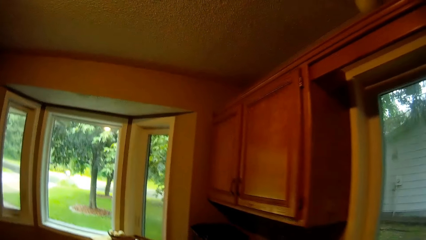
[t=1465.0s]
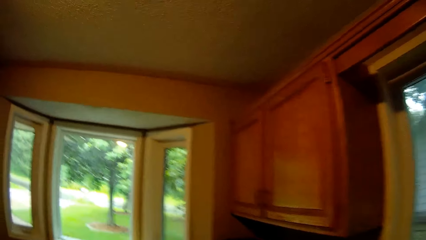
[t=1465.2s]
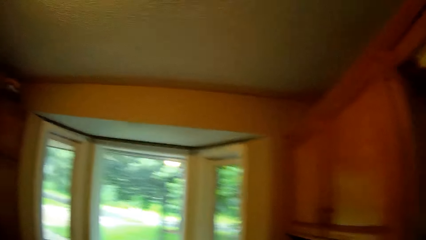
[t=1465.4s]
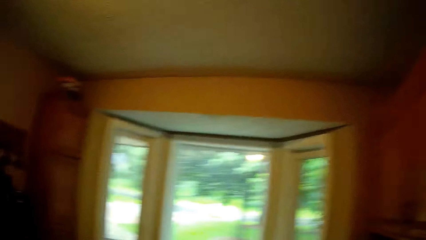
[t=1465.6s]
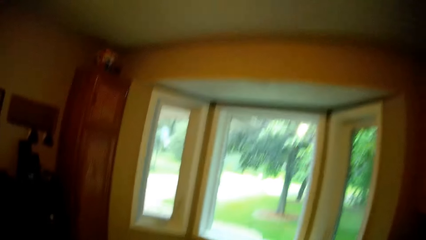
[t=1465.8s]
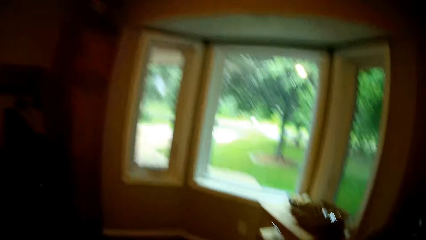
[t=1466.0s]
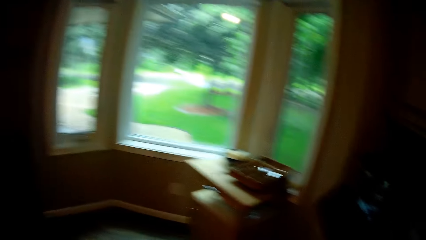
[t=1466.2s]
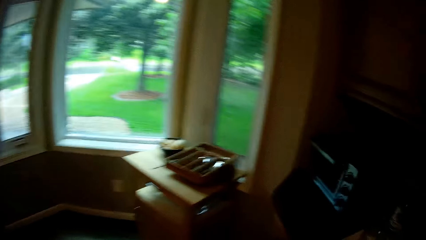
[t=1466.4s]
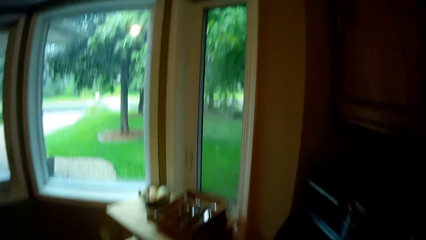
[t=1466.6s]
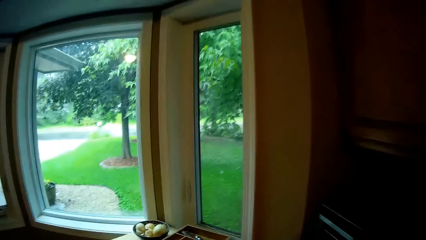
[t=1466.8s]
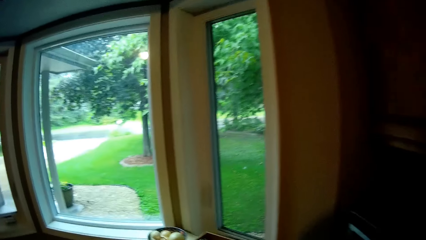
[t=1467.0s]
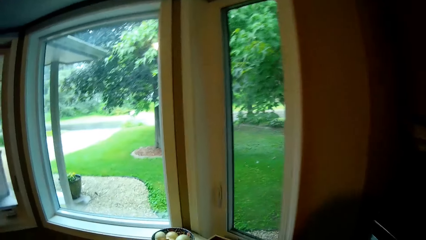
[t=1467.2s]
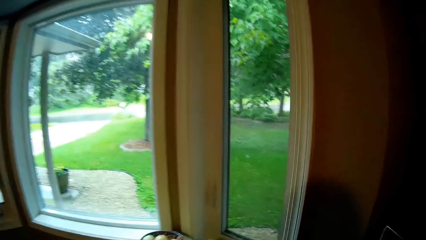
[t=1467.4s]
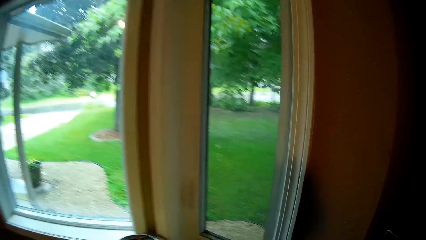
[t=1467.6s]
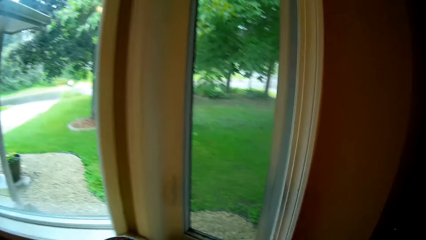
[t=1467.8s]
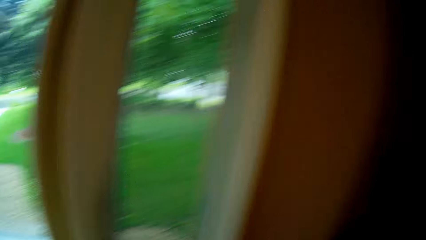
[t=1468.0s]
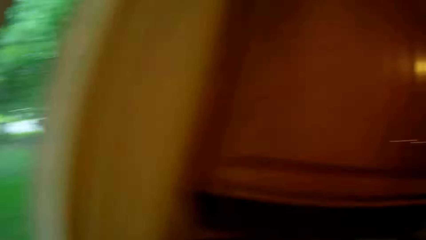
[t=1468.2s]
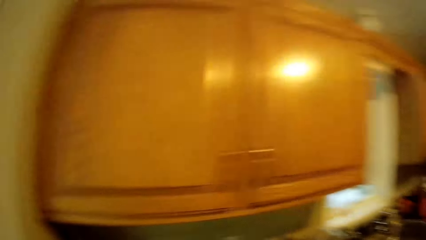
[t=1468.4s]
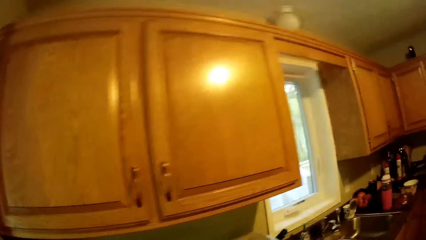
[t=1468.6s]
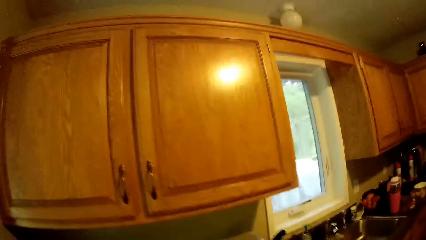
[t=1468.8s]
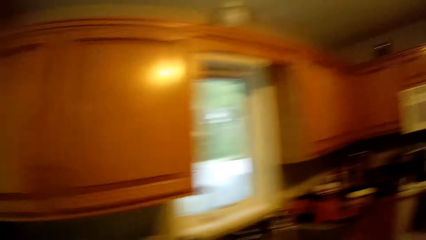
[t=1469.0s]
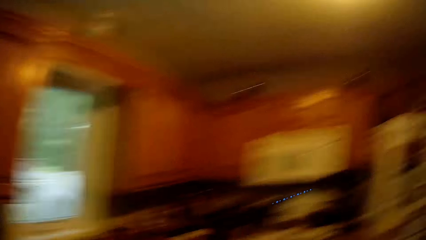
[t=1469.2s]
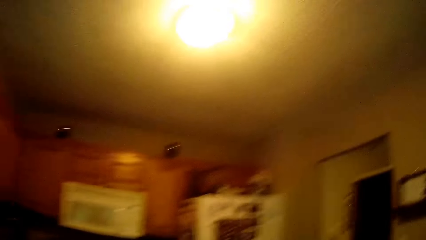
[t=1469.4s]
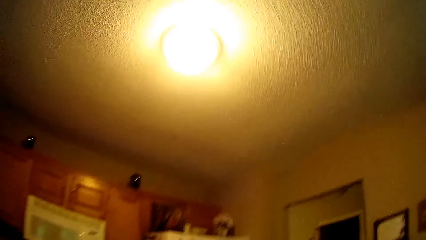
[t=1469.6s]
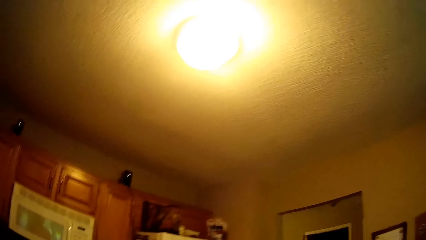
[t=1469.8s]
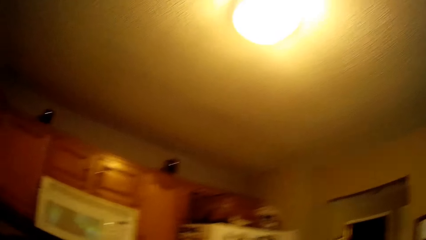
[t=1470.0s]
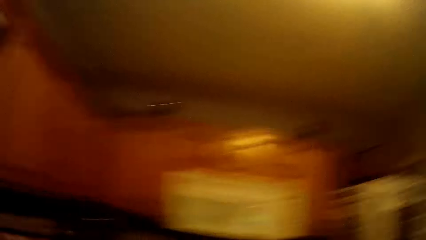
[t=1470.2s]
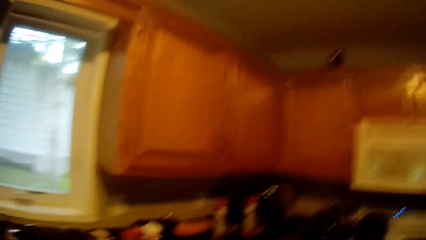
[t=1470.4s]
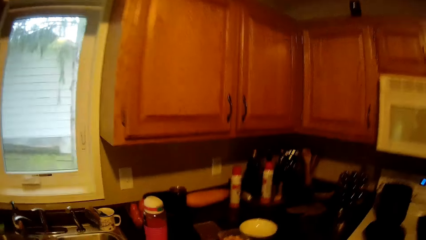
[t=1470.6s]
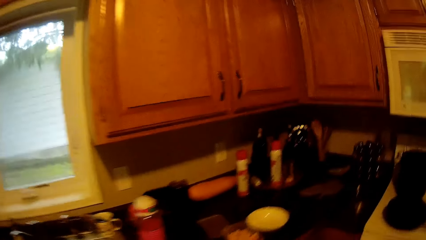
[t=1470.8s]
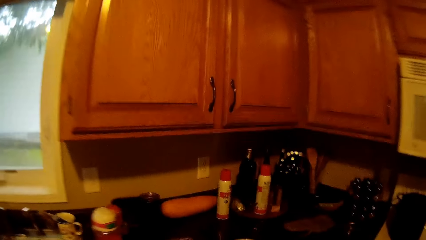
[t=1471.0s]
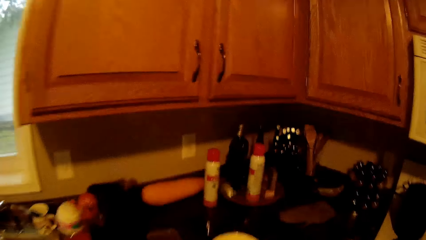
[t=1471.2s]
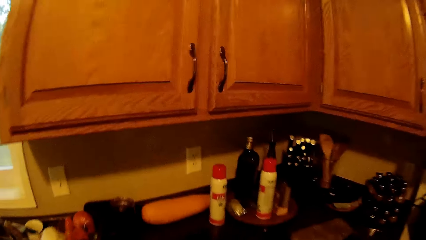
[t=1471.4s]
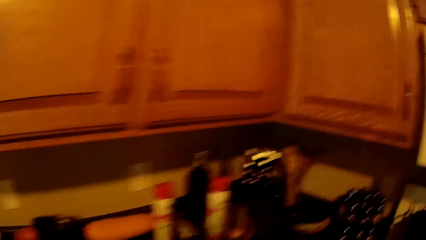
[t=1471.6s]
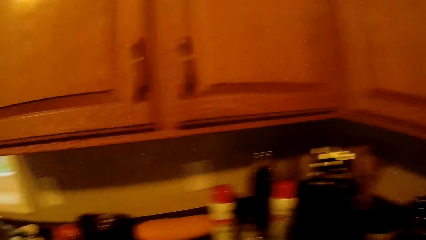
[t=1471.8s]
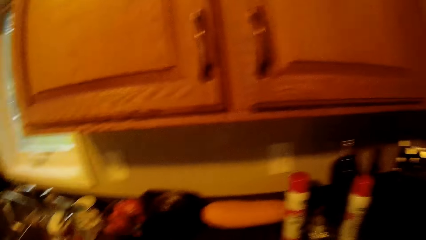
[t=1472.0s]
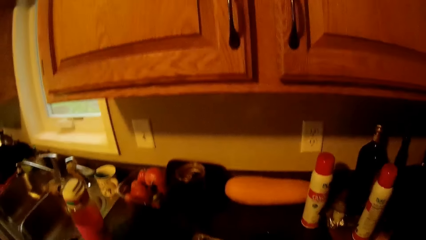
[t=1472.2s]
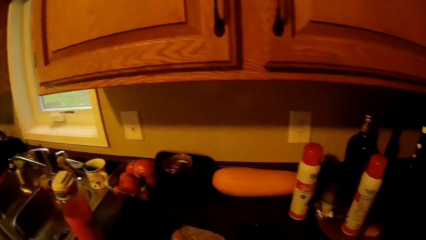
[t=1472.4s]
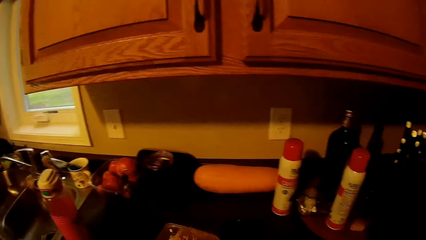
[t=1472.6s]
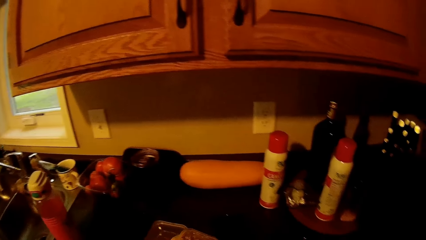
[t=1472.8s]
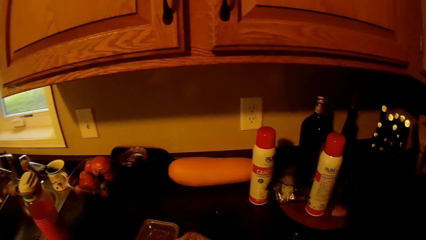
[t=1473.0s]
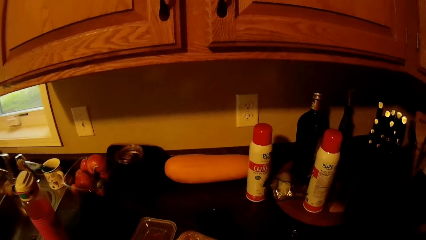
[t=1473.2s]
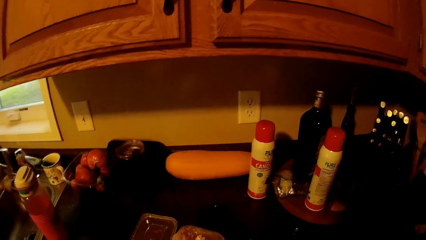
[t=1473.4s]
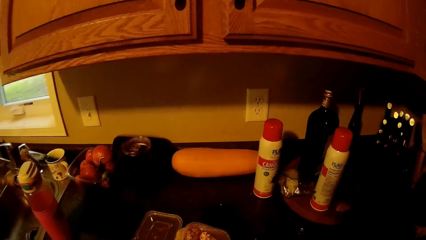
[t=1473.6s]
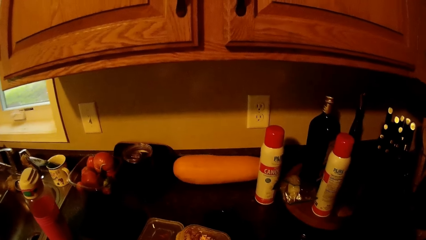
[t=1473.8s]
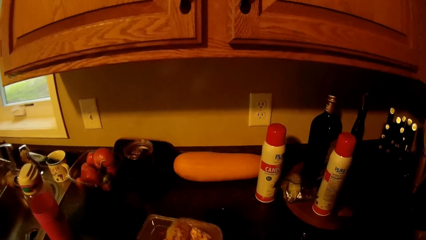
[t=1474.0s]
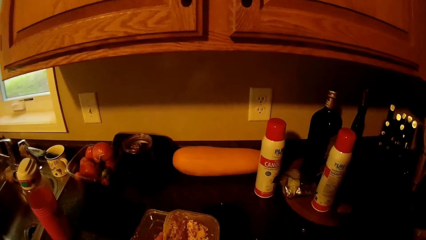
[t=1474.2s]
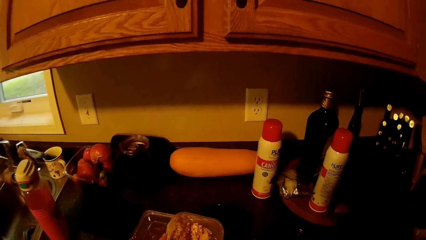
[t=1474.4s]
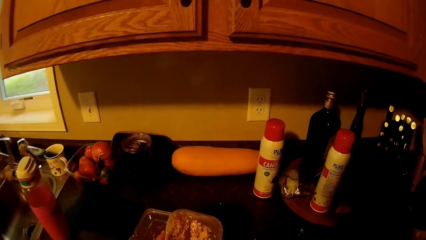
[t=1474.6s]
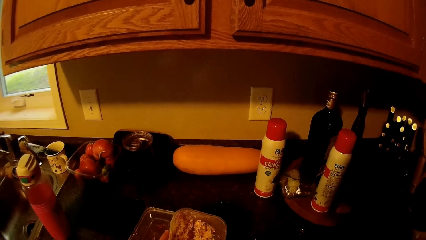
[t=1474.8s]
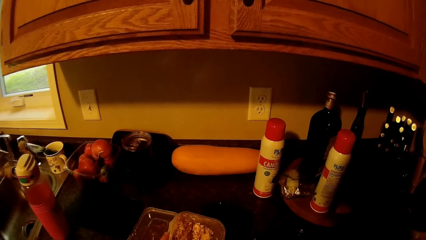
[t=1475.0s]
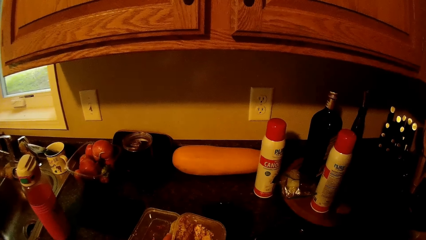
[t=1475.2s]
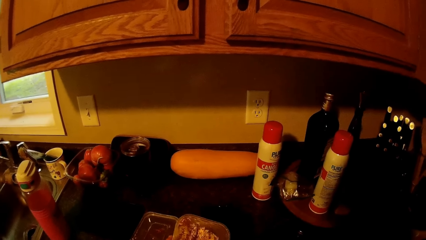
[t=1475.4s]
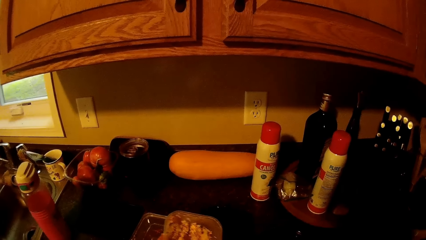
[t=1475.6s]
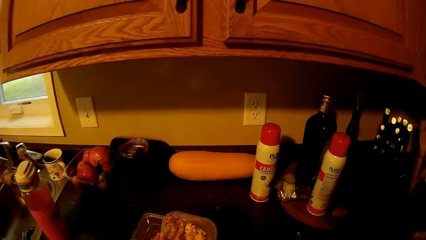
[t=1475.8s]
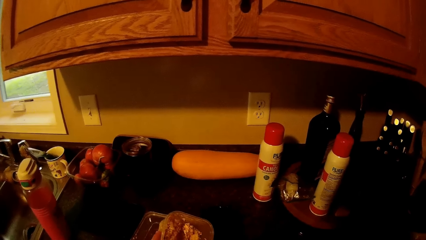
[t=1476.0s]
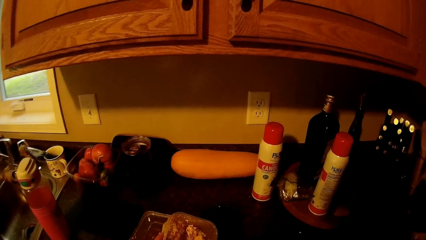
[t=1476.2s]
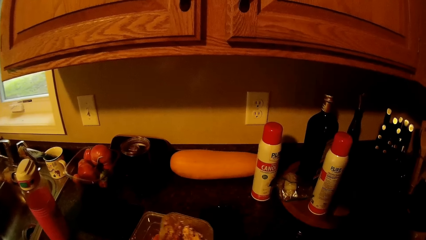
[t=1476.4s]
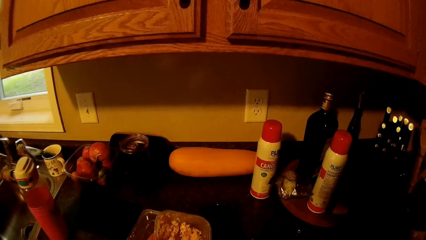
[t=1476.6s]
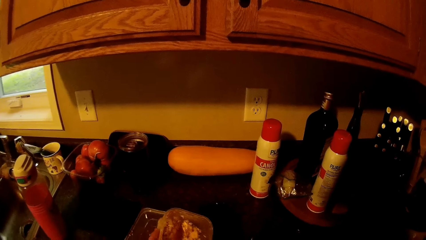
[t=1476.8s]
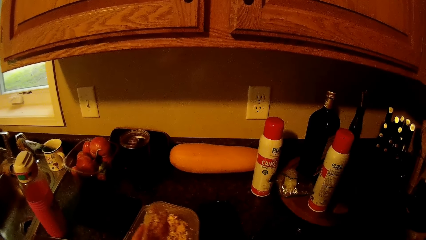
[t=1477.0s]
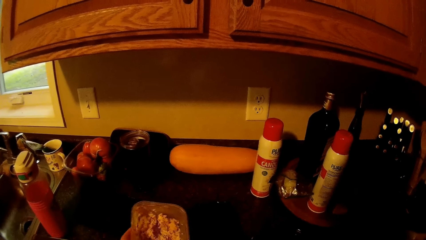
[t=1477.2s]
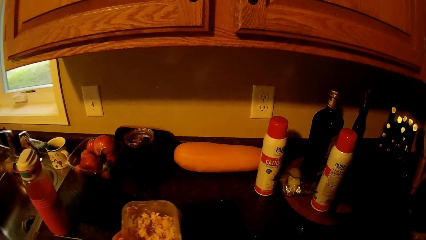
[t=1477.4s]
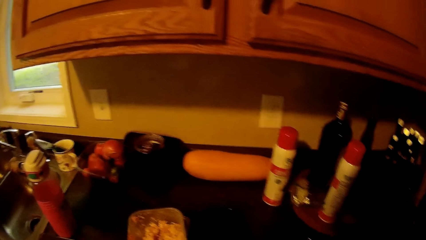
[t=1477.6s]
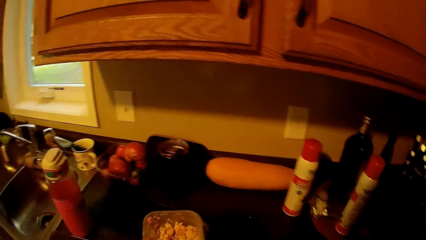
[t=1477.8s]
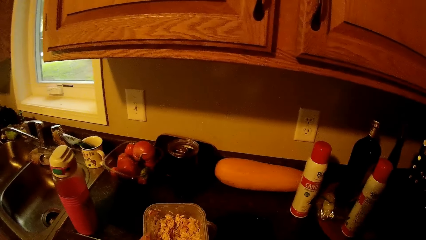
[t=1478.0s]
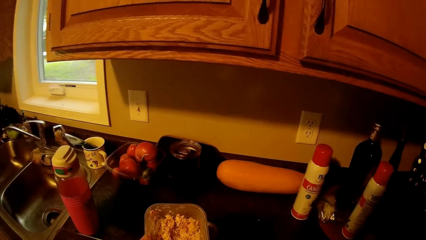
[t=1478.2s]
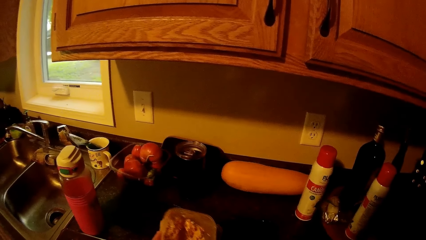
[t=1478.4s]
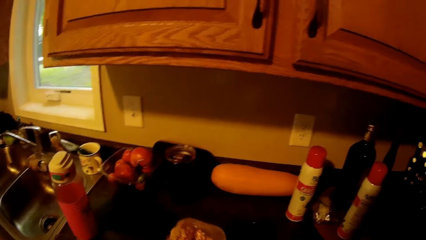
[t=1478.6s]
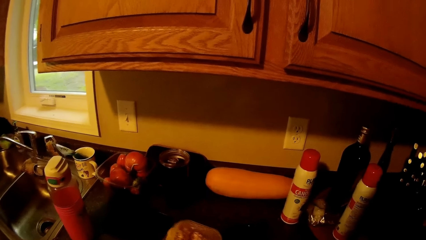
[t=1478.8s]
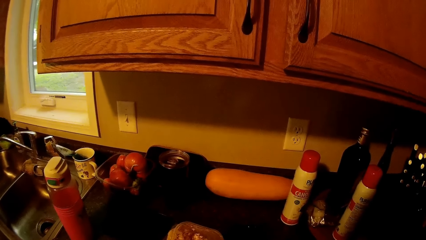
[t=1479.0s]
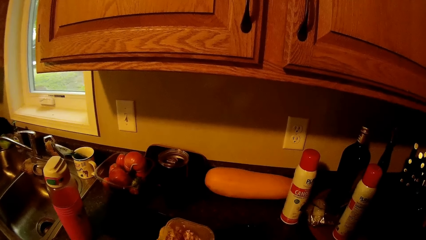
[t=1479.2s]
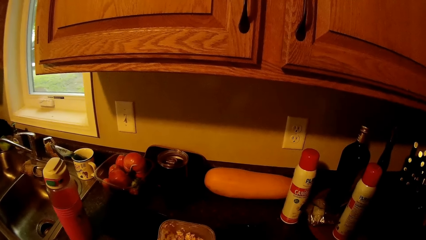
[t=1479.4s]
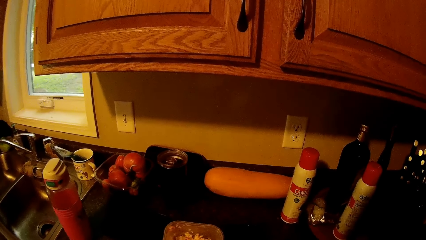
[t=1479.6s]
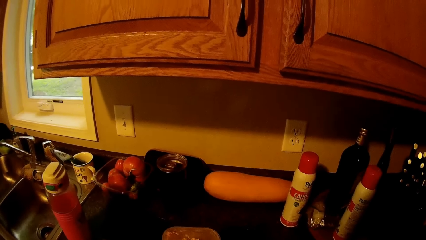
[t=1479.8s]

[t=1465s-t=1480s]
The camera wearer moves towards the window. They empty the leftover food from the storage container into the white plastic plate on the slab.
